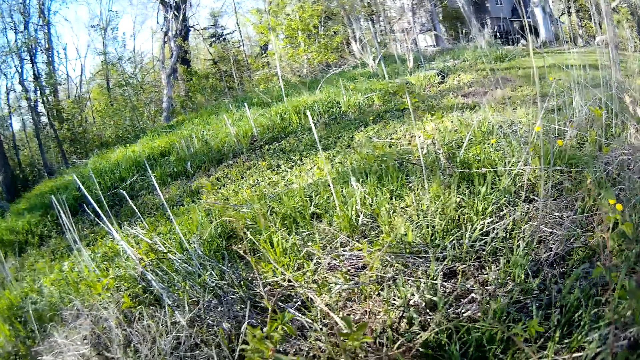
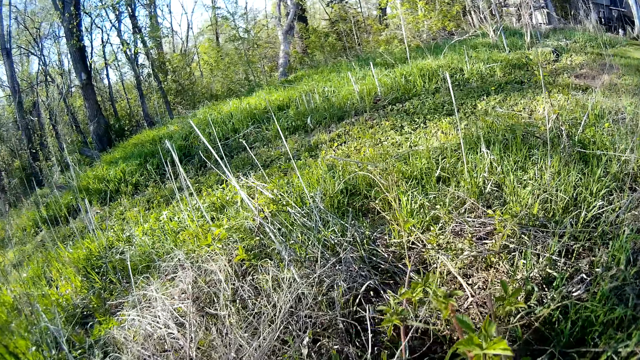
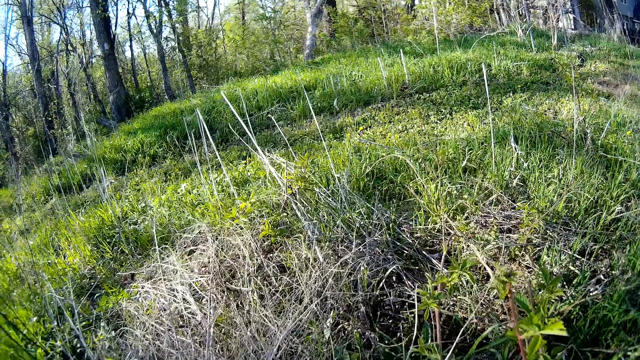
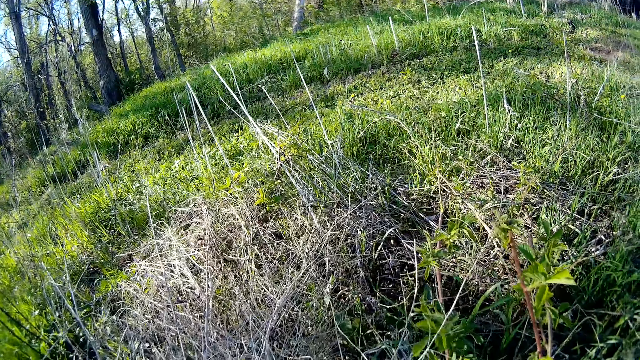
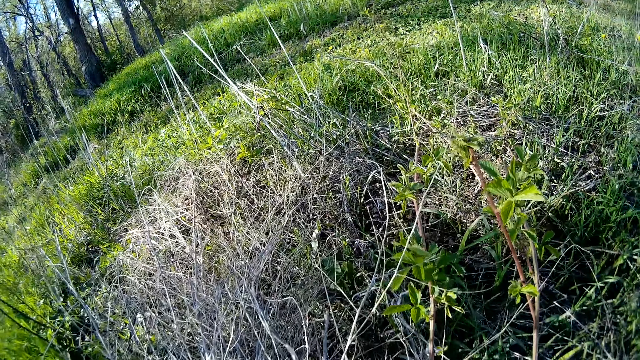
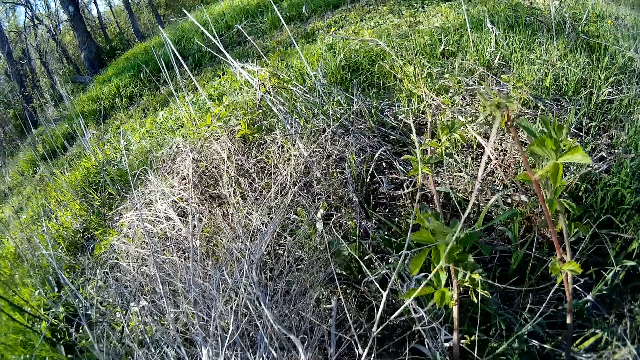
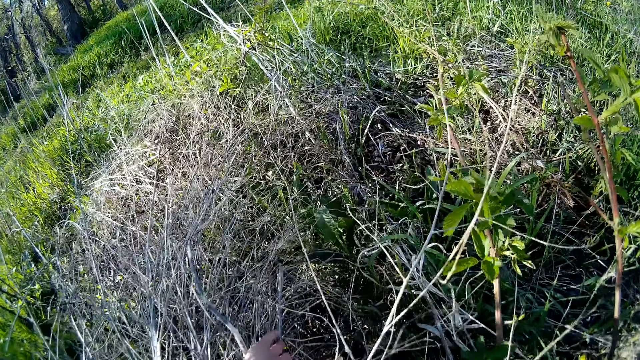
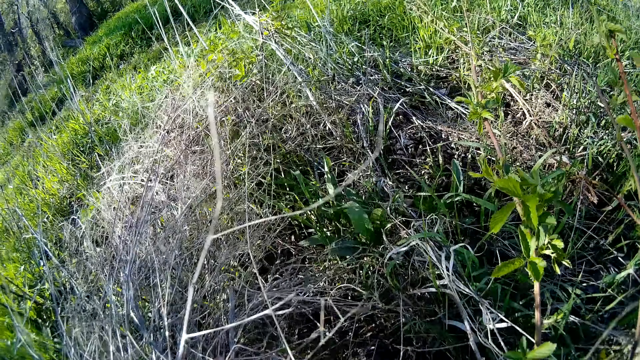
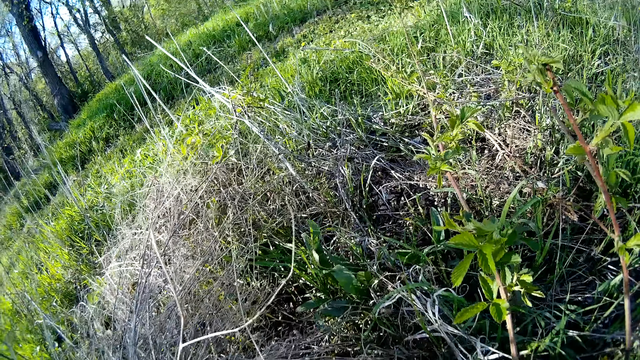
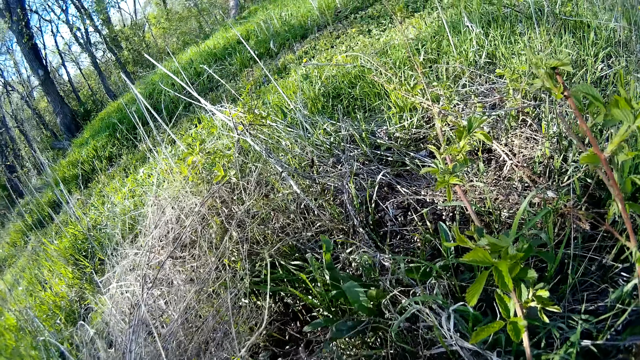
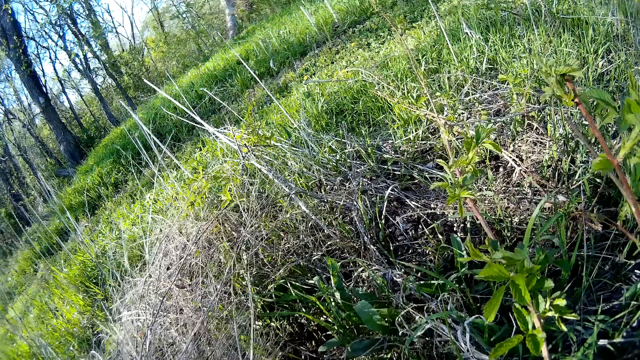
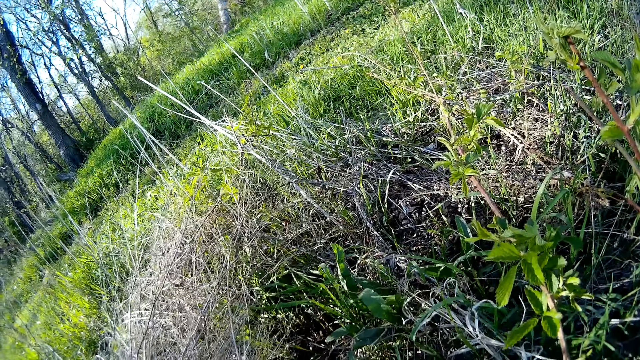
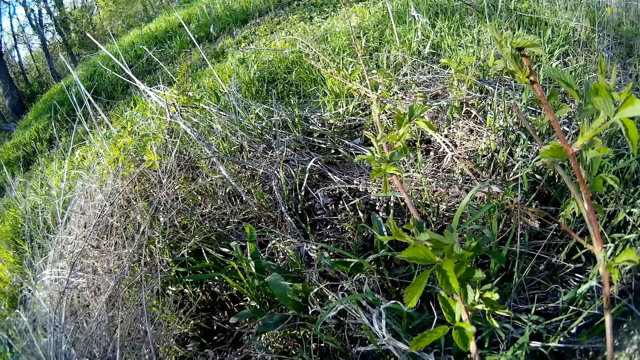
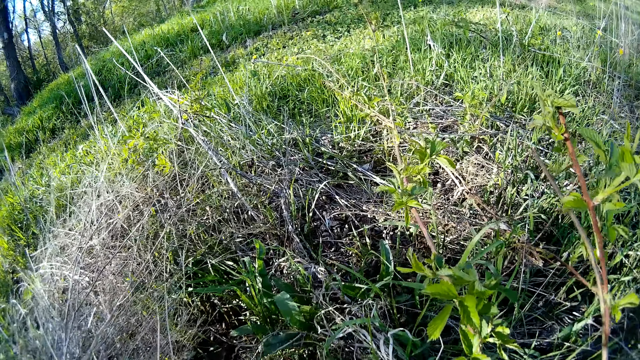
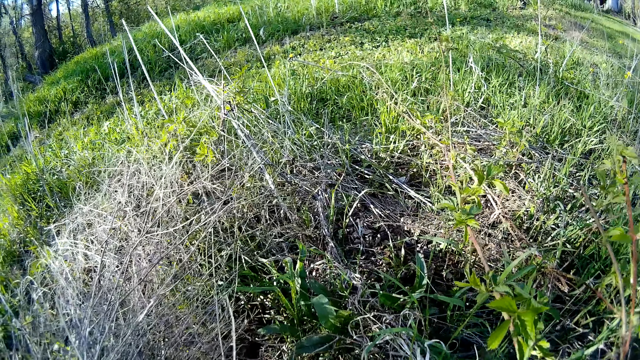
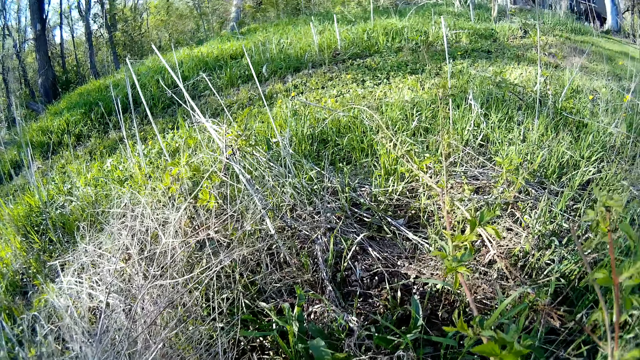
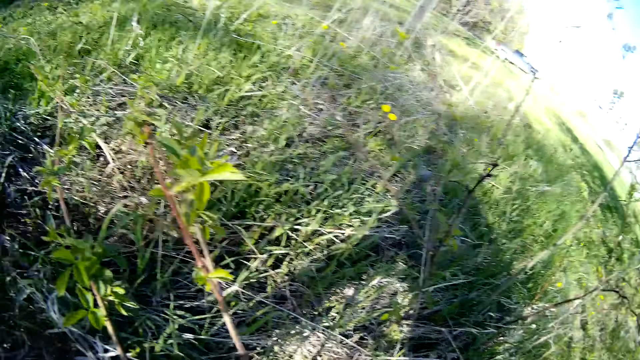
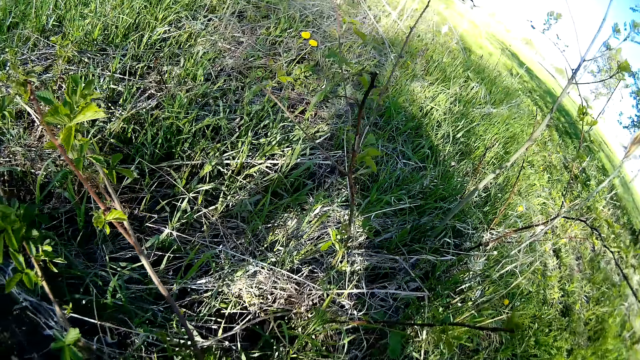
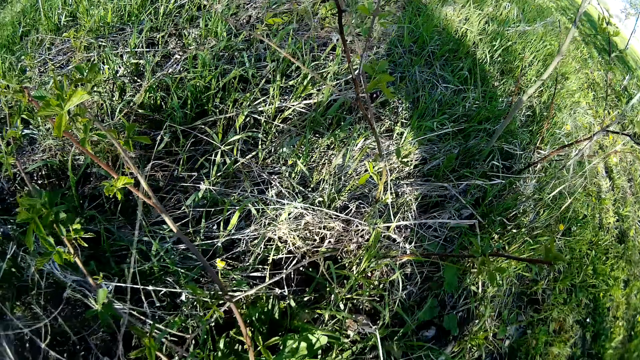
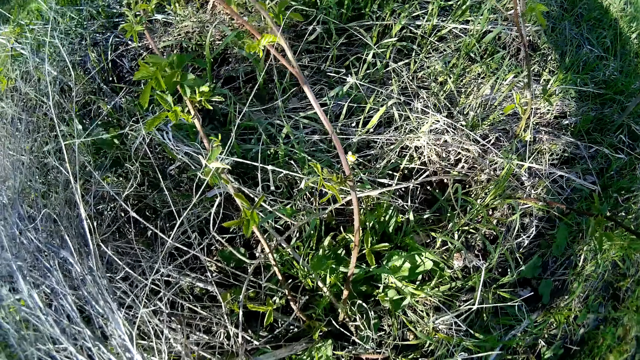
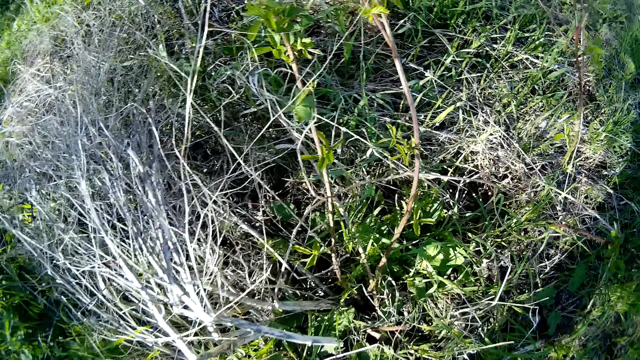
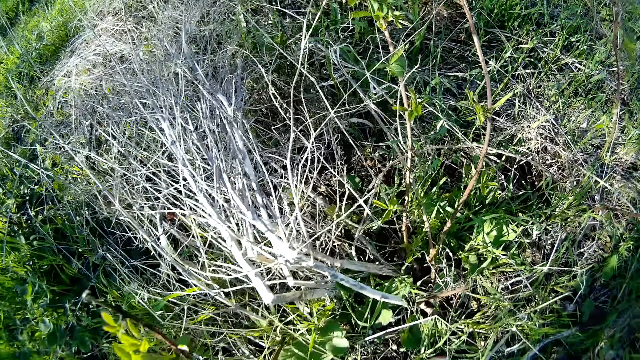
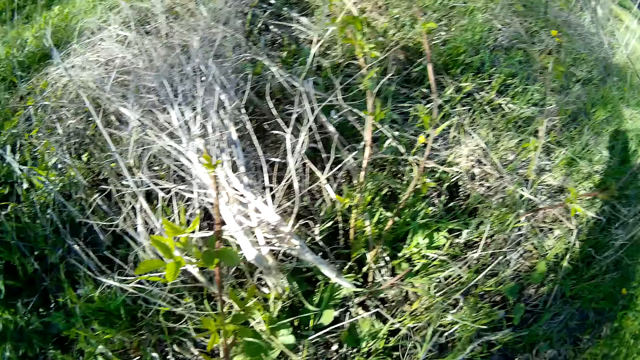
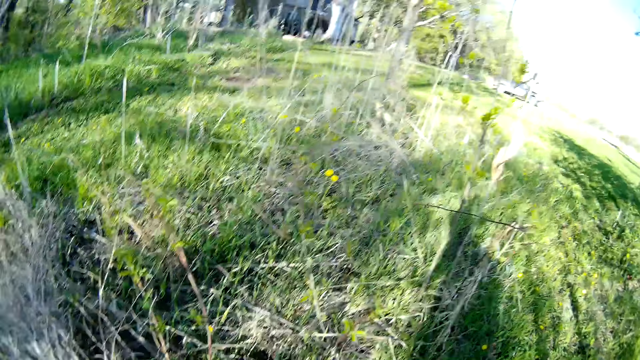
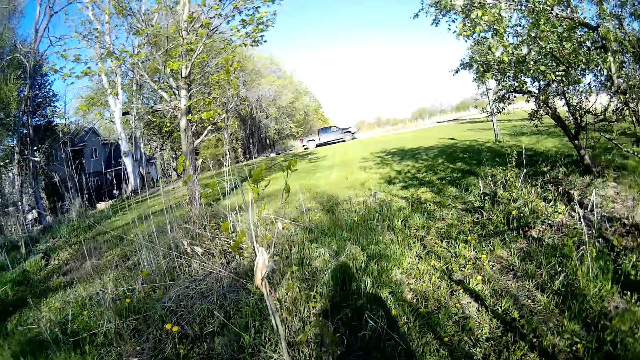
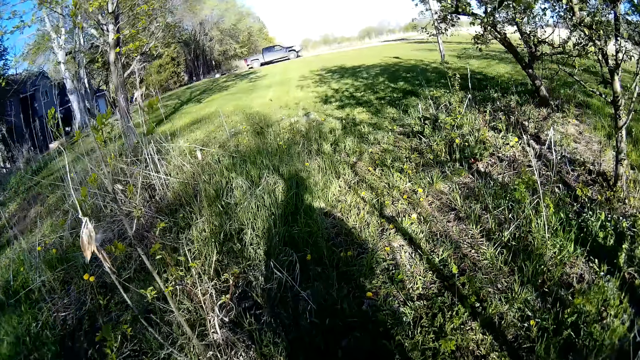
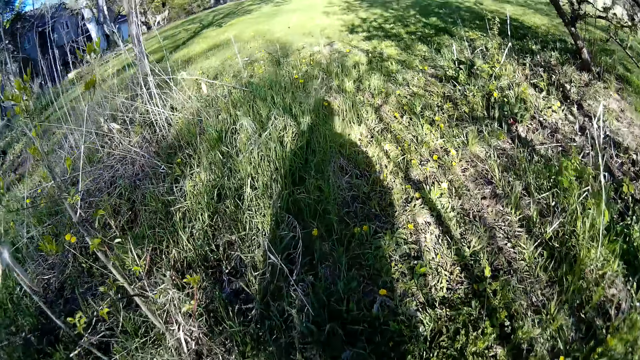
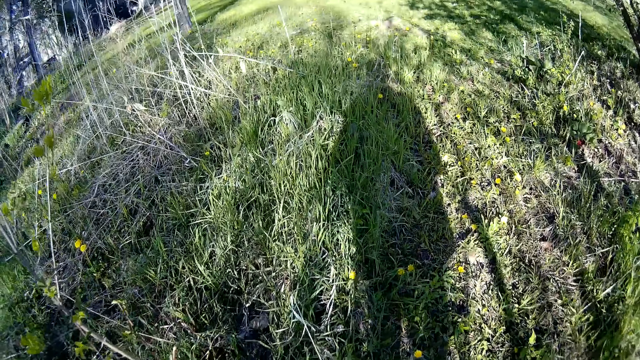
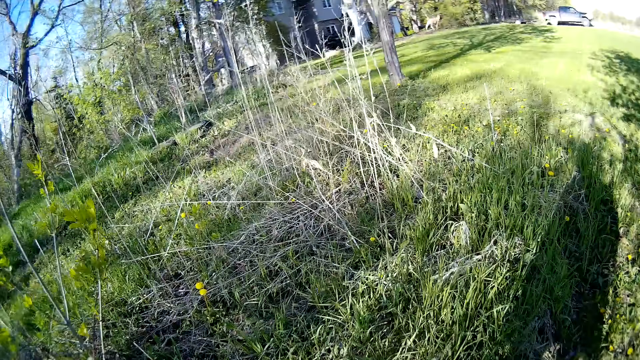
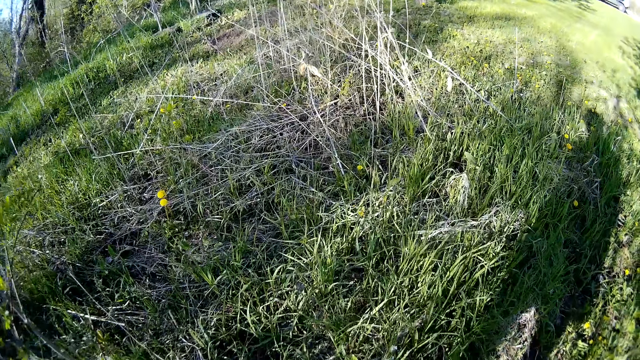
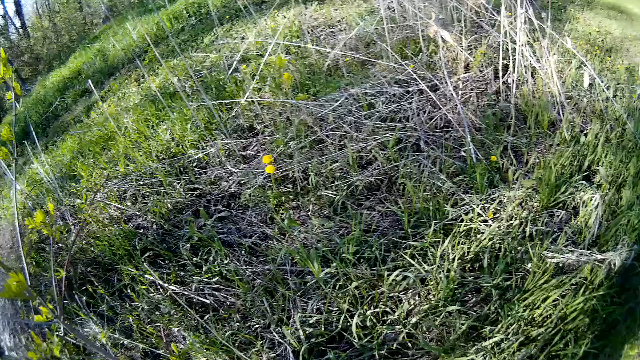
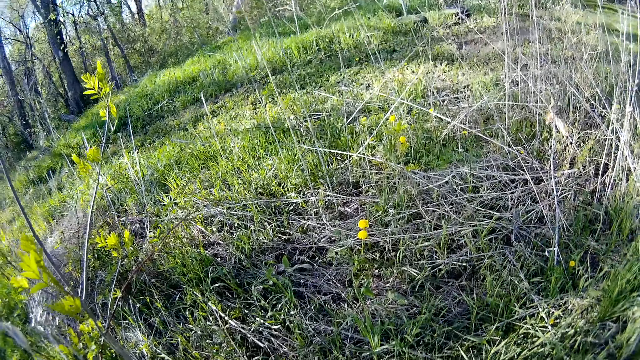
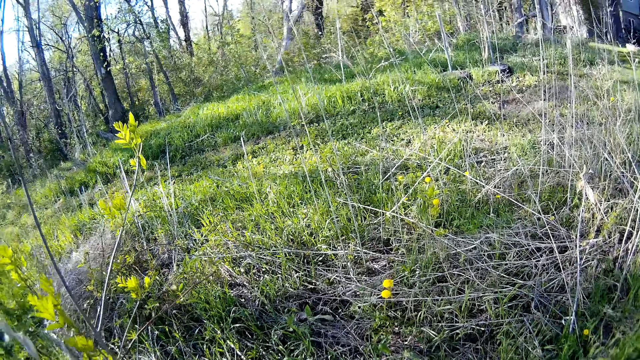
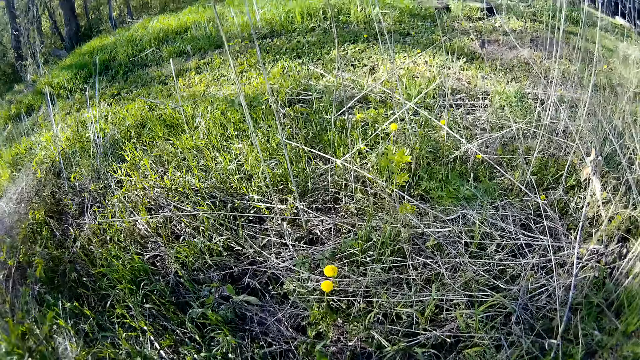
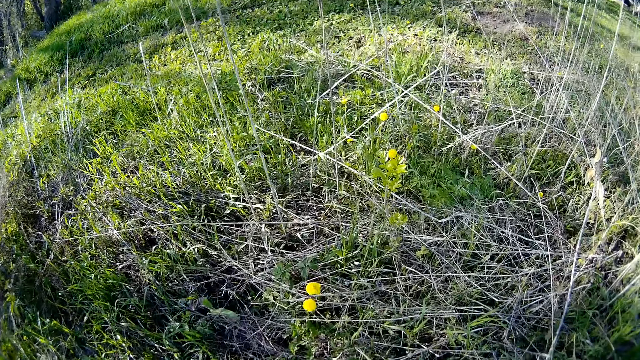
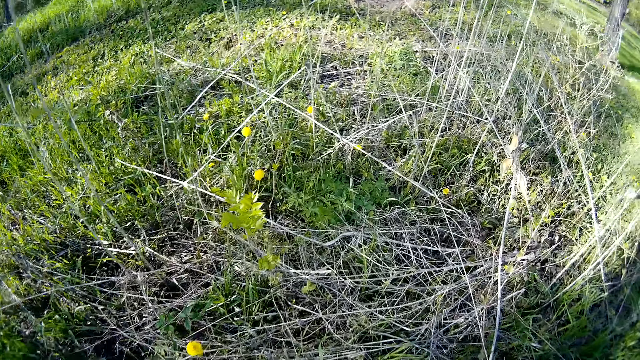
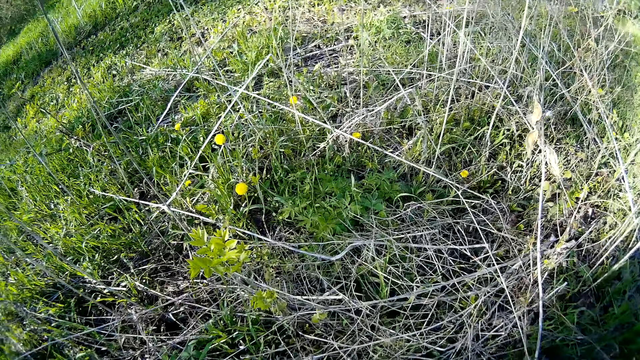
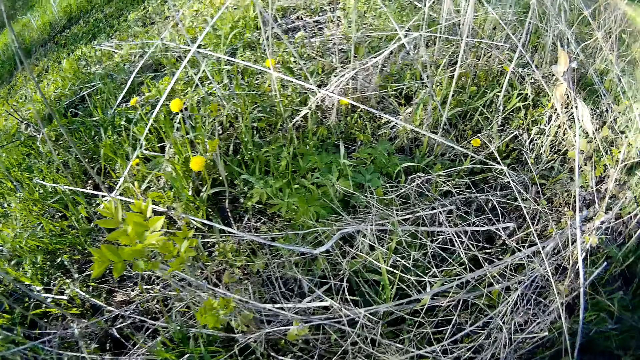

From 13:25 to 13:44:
The camera wearer moves twigs on the floor with her left hand. She walks on the field.

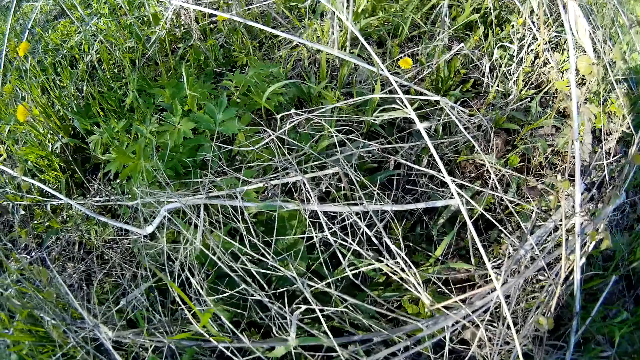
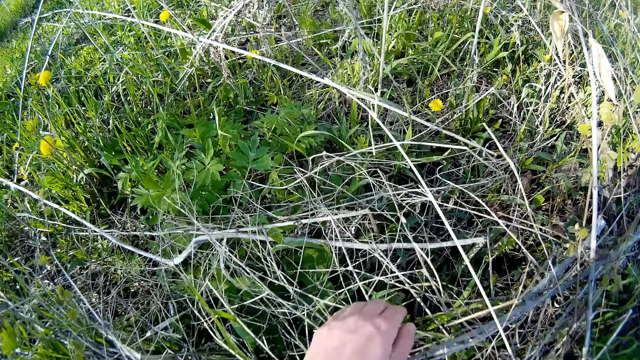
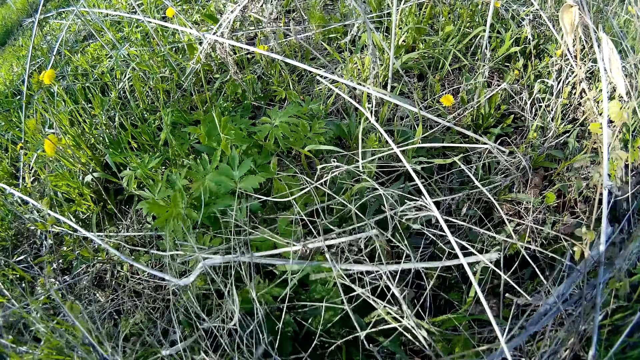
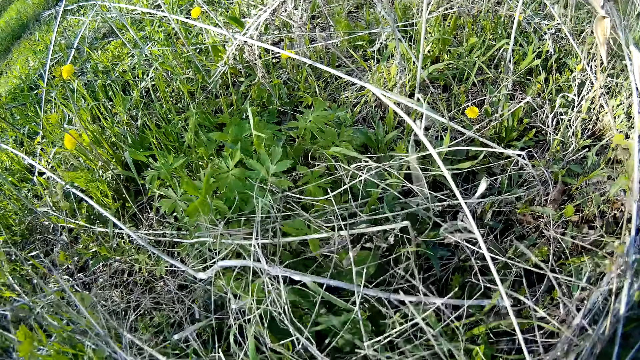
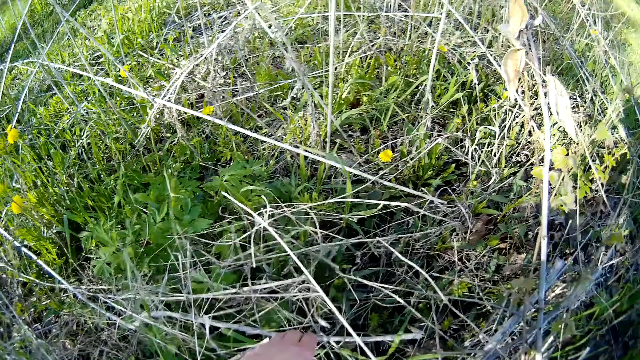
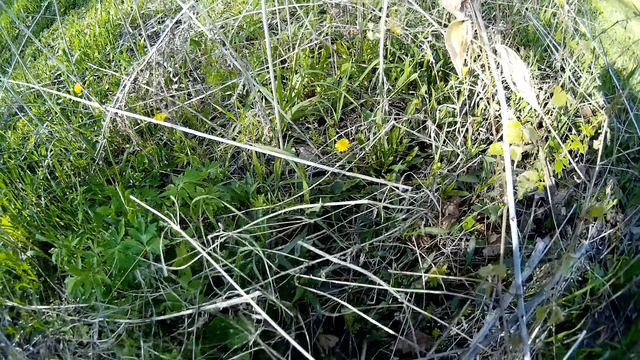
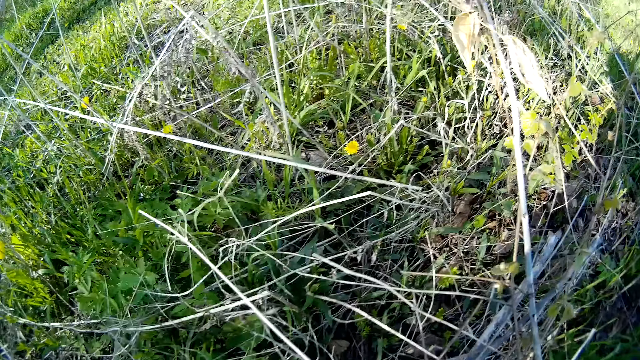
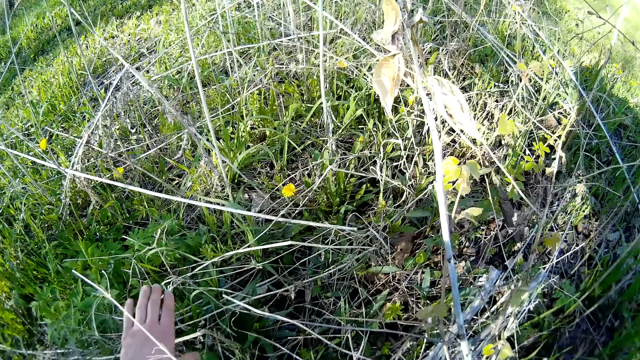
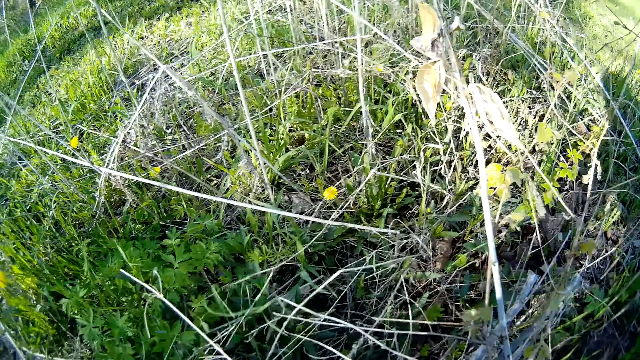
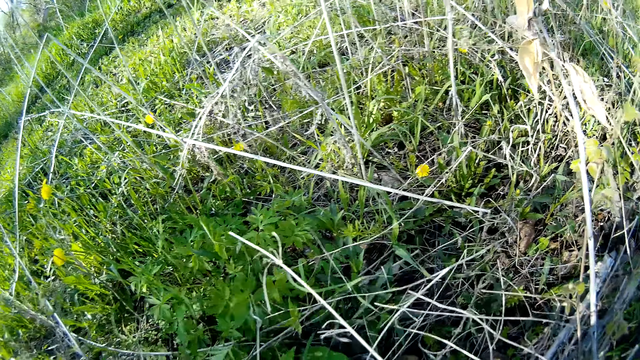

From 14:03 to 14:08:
The camera wearer adjusts the position of some dead twigs with her left hand. She searches for something on the grass.
